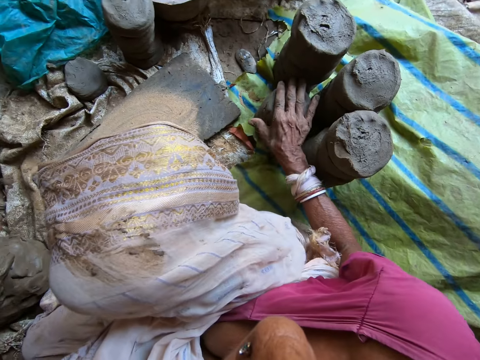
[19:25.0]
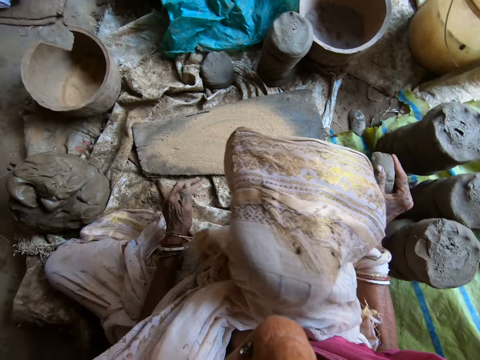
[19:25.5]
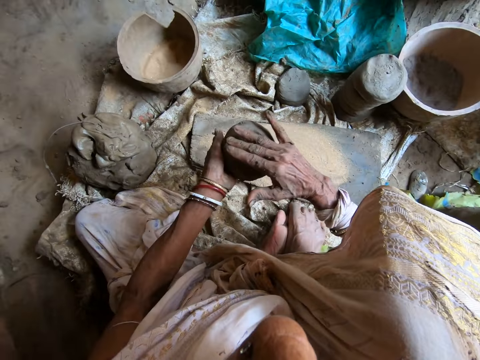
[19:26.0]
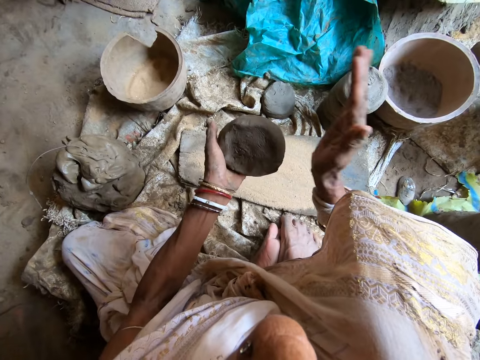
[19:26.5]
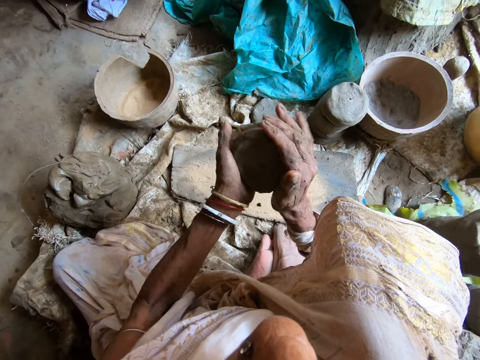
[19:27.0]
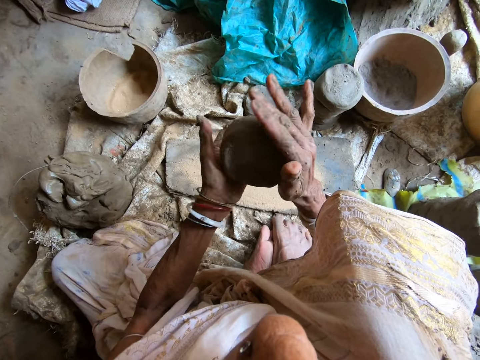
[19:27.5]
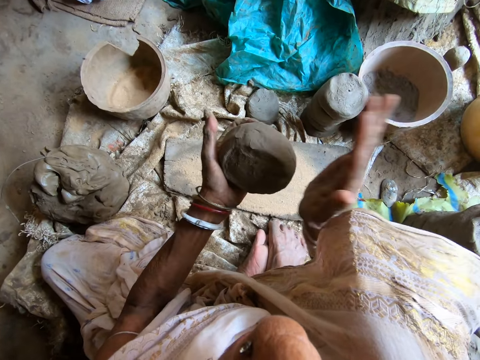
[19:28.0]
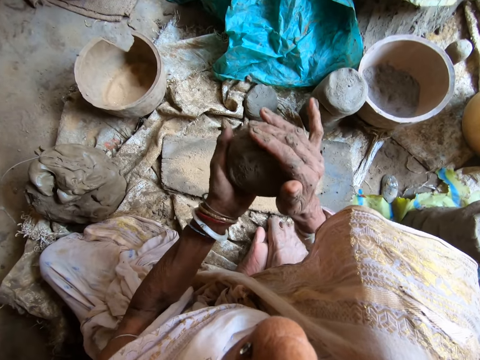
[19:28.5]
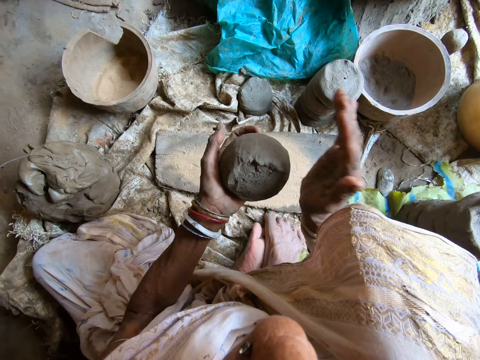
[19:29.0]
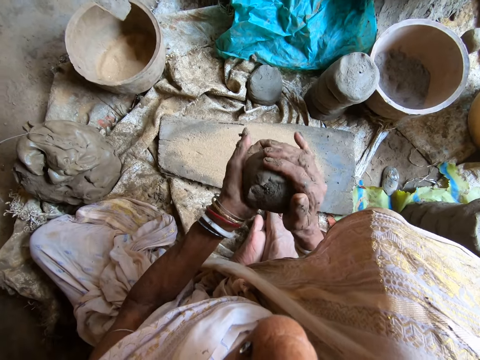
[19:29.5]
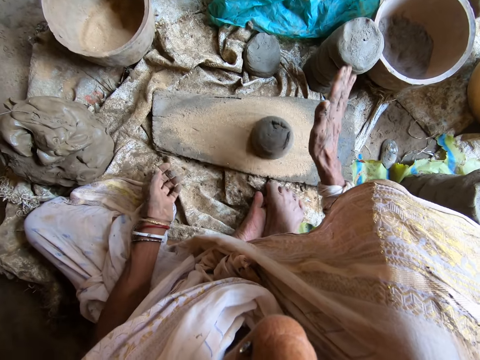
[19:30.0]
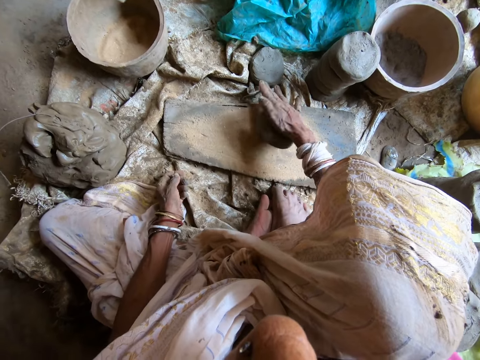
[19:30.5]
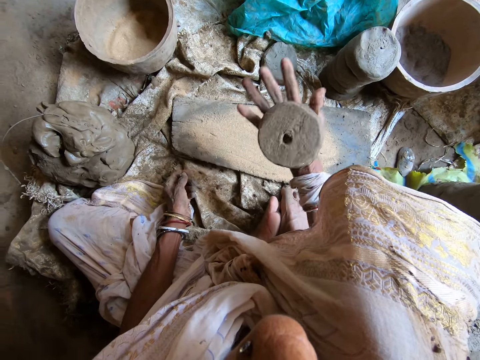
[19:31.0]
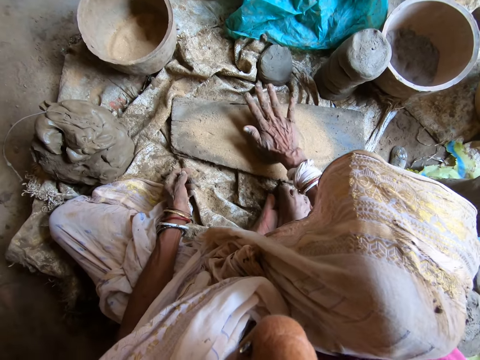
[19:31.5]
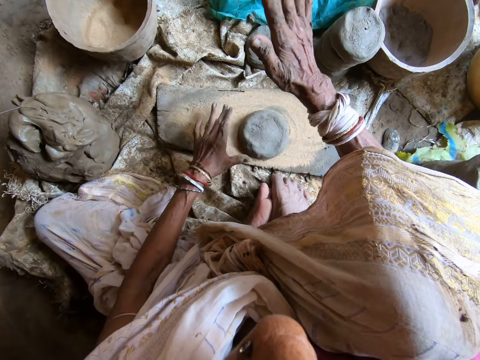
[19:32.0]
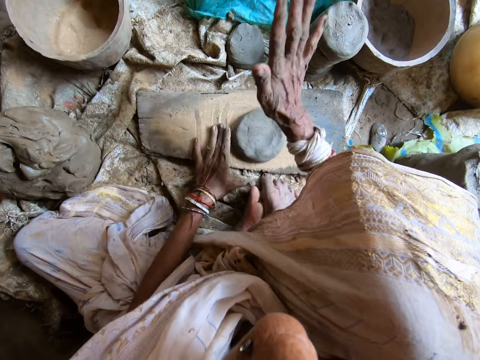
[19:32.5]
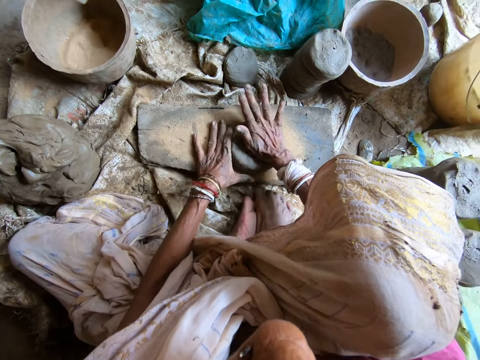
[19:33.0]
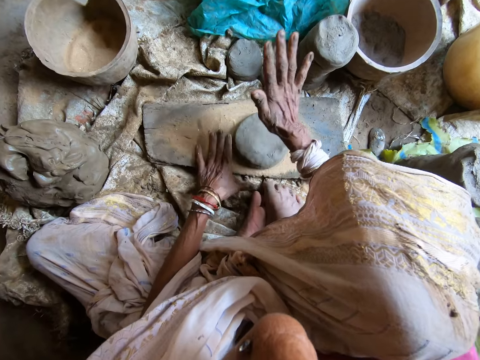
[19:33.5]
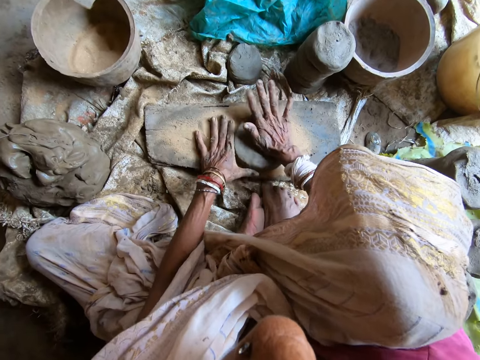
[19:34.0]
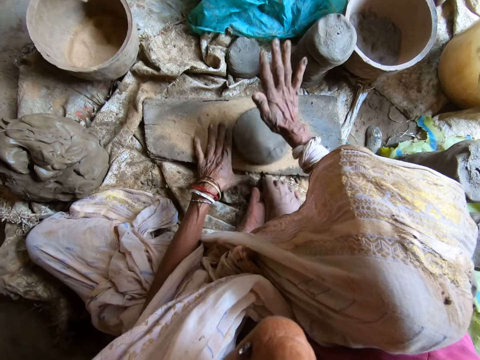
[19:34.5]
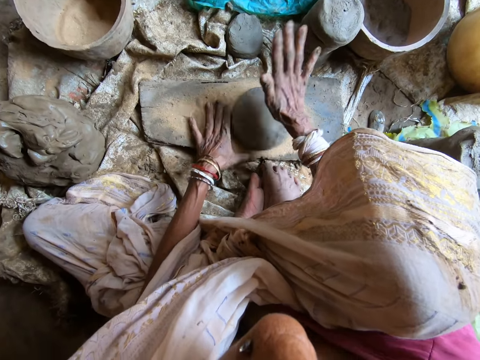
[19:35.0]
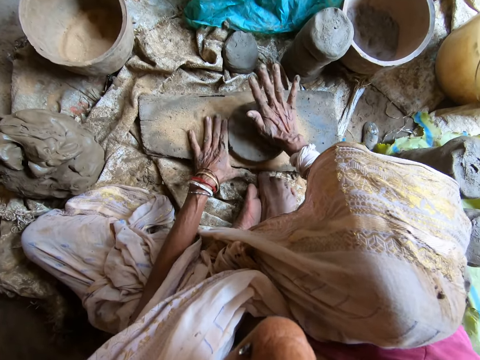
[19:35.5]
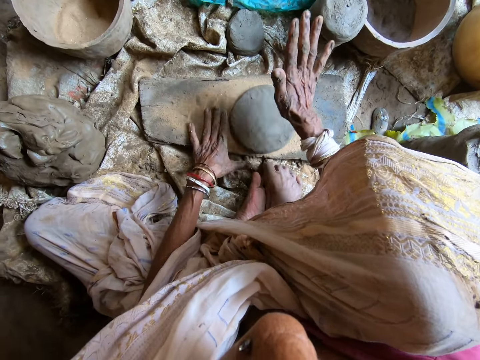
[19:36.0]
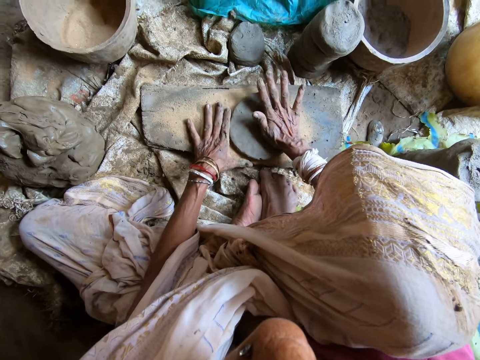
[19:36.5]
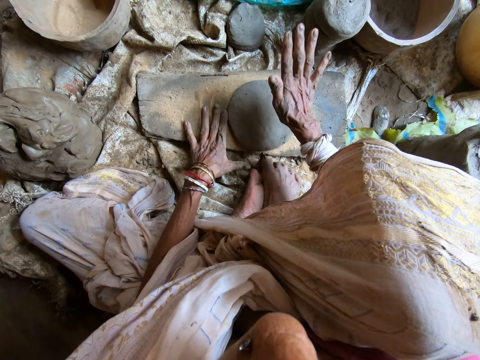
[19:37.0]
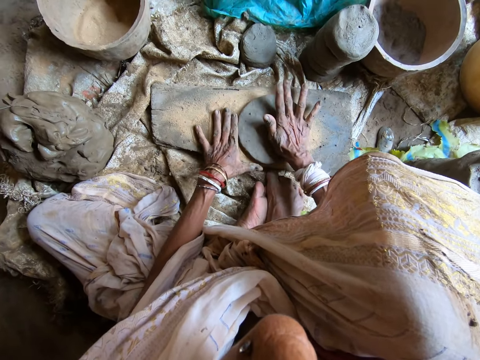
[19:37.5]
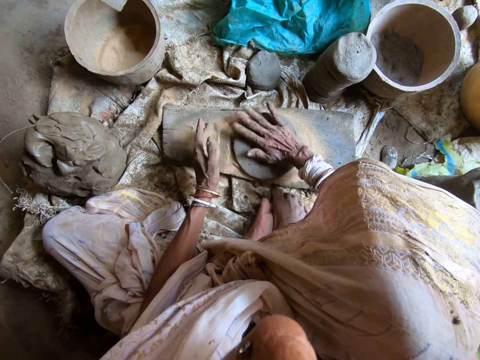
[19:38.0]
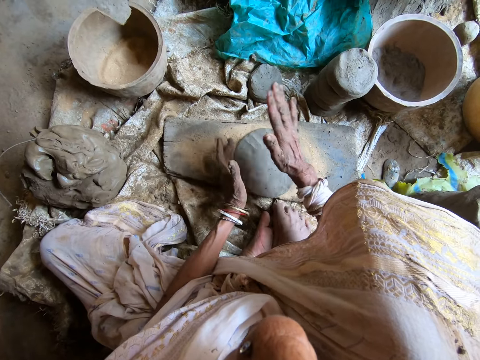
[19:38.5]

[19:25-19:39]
The camera wearer picks a molded clay from a polythene sheet with her right hand. She passes the molded clay from her right hand to her left hand. She hits the molded clay in her left hand with her right hand. She converses with a man. She drops the molded clay on the plank with her right hand. She hits the molded clay on the plank with her right hand. She picks the molded clay with her right hand. She hits the molded clay on the plank with her right hand. She guides the molded clay on the plank with her left hand.

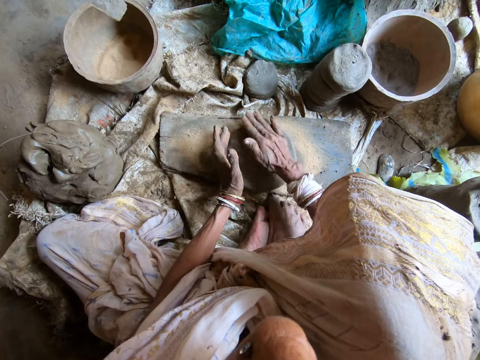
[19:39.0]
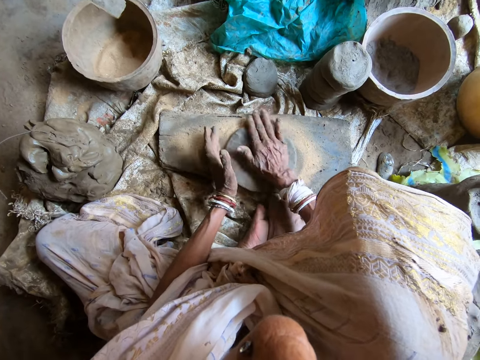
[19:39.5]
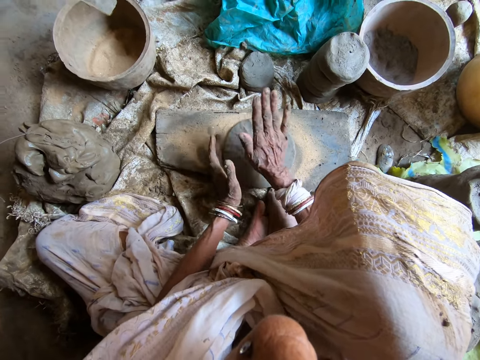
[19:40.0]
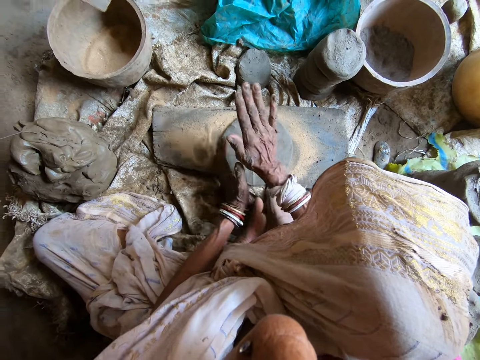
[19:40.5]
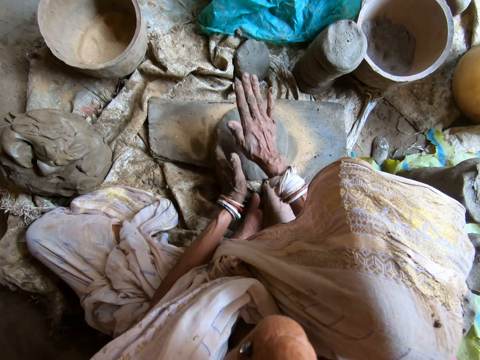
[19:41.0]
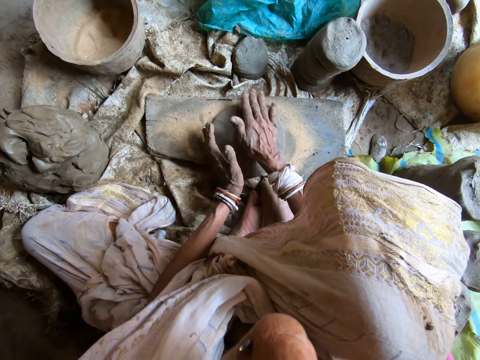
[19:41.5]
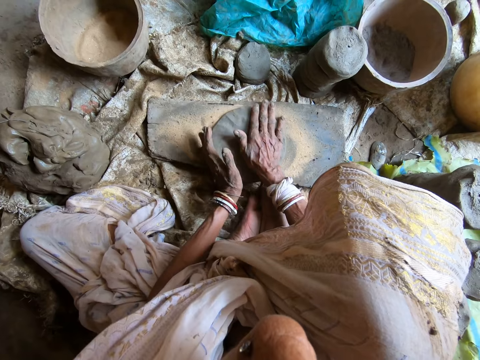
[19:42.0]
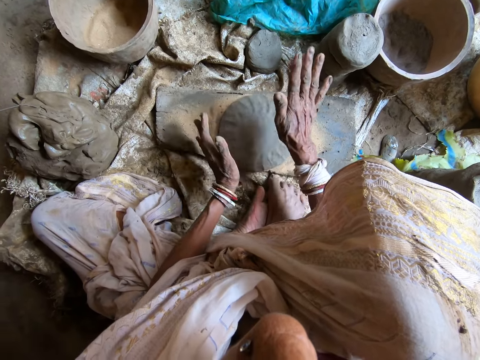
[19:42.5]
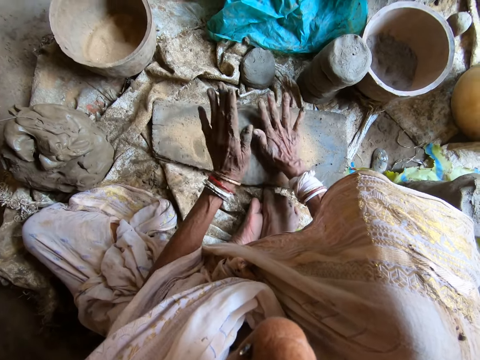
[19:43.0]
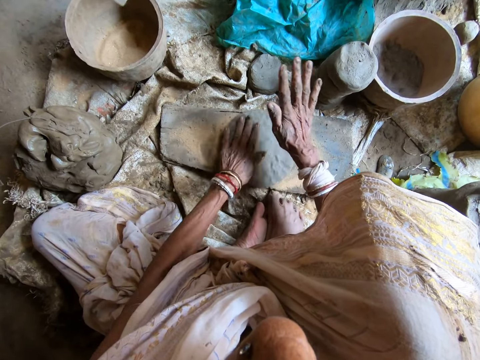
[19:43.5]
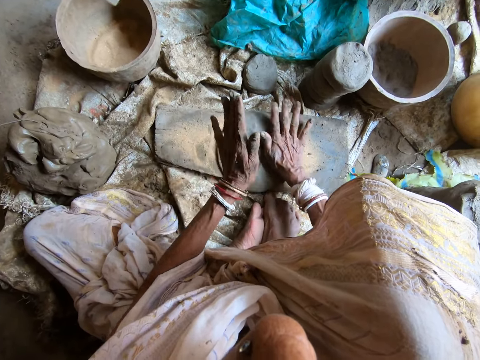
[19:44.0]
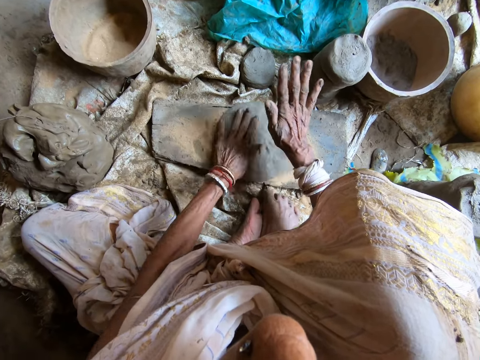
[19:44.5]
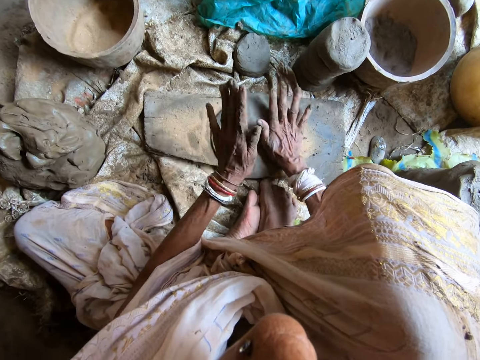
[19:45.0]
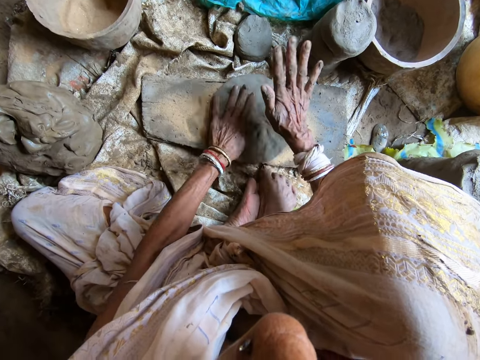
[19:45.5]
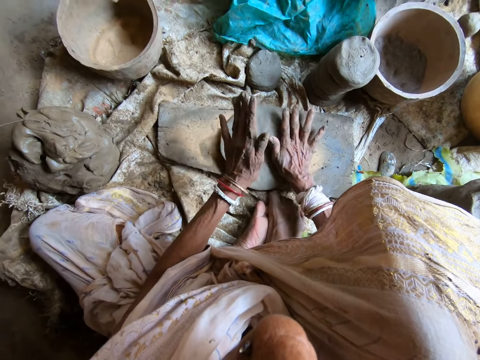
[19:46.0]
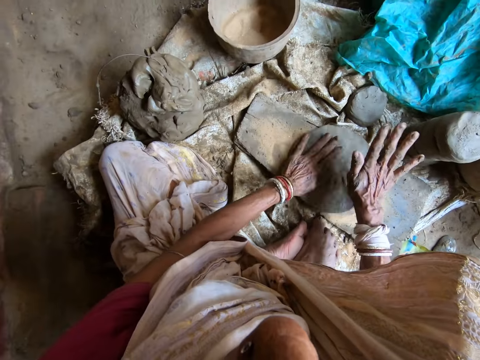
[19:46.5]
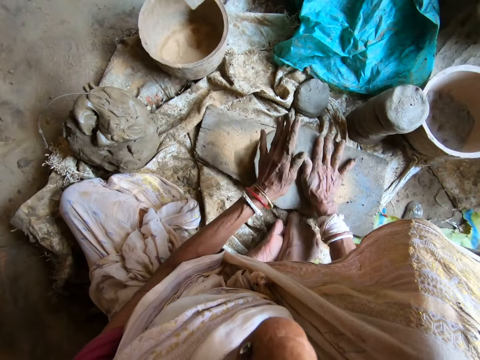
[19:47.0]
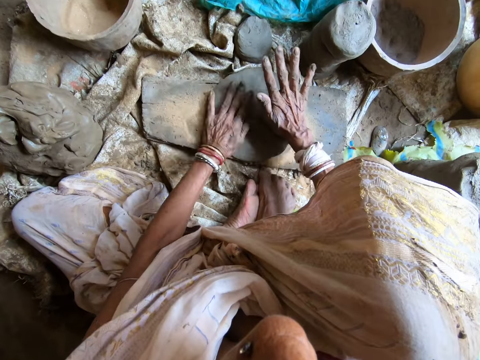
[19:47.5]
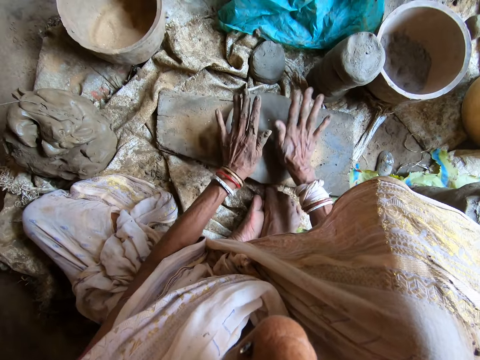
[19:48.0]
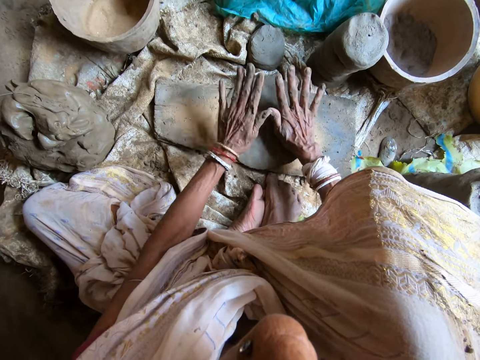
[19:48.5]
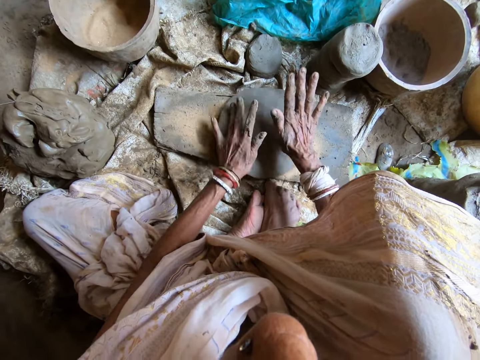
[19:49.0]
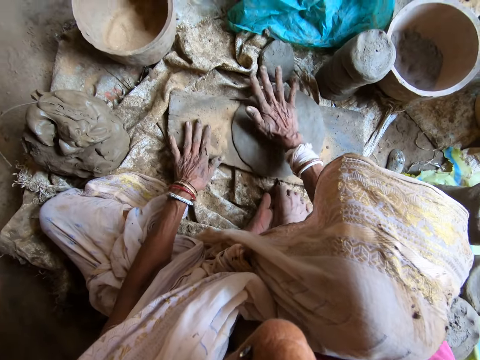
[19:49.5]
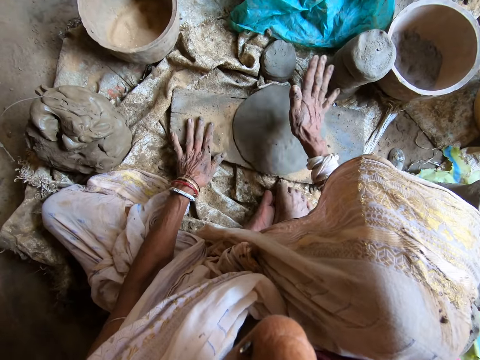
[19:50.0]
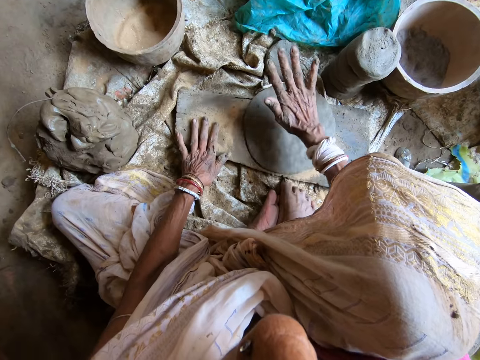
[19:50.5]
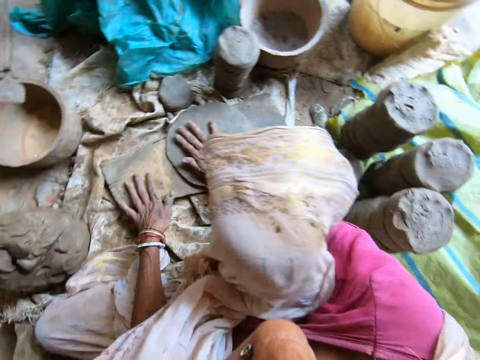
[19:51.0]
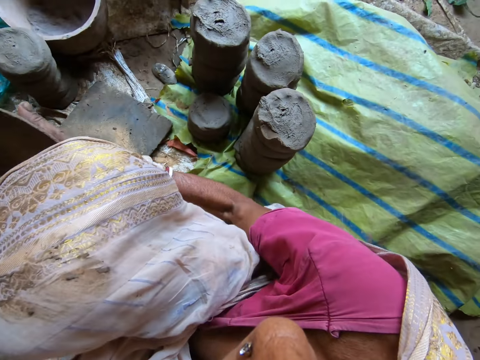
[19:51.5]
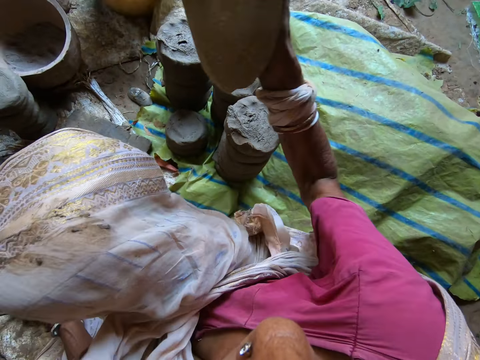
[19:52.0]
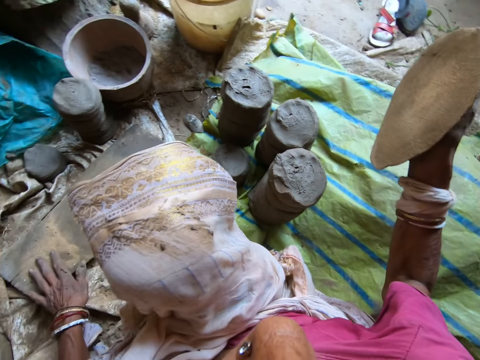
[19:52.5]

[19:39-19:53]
The camera wearer hits the molded clay on the plank with both hands. She hits the molded clay on the plank with her right hand. She picks up the molded clay from the plank with her right hand. She puts the clay down.
